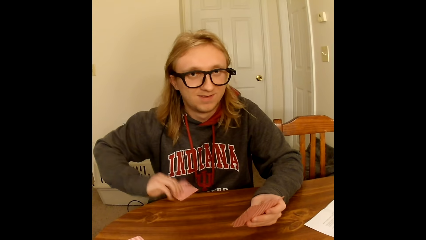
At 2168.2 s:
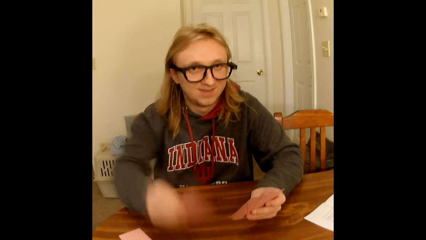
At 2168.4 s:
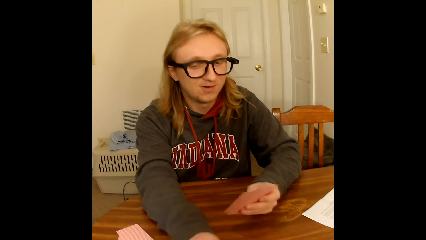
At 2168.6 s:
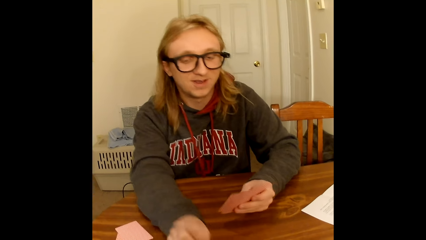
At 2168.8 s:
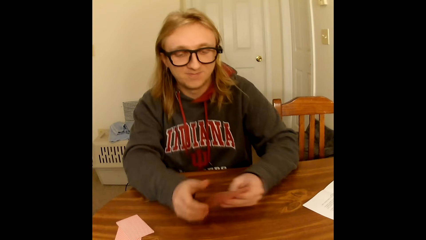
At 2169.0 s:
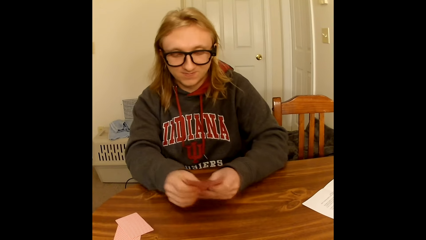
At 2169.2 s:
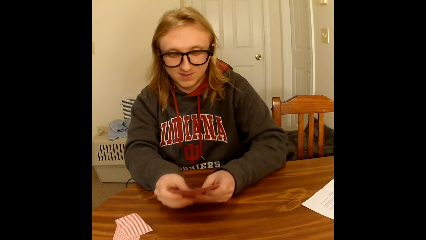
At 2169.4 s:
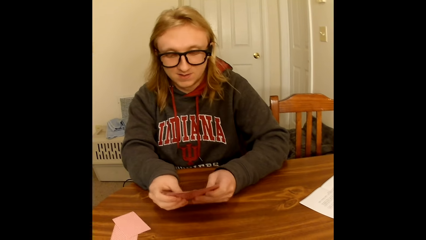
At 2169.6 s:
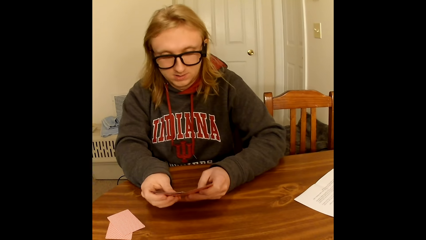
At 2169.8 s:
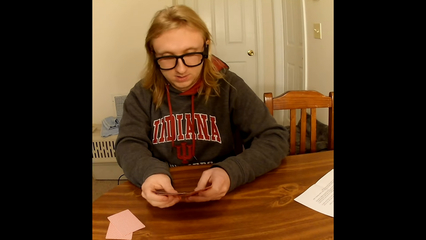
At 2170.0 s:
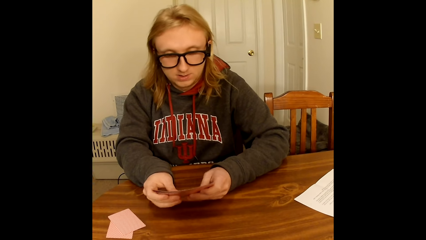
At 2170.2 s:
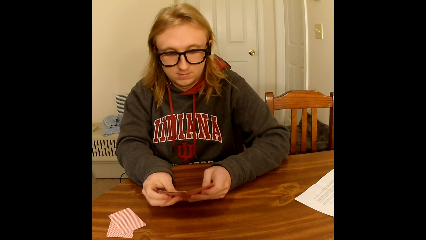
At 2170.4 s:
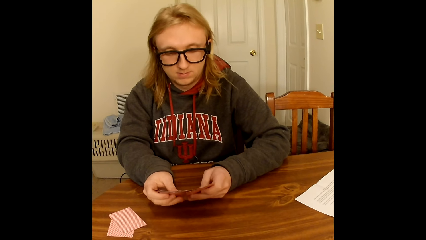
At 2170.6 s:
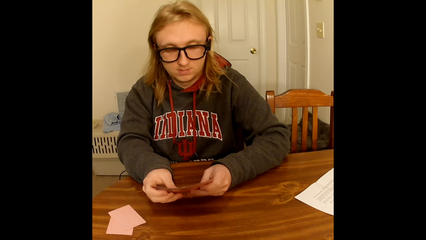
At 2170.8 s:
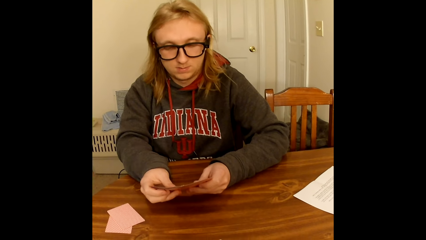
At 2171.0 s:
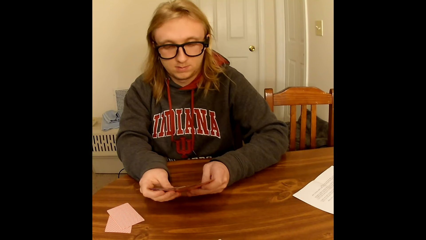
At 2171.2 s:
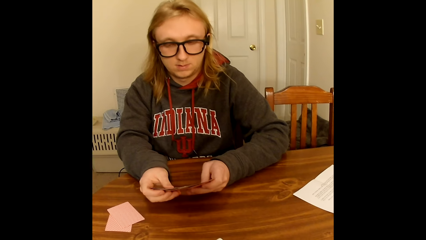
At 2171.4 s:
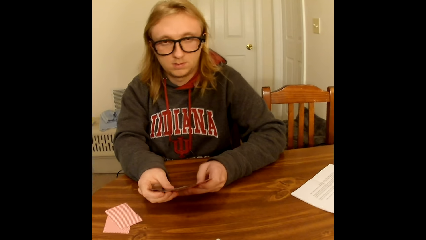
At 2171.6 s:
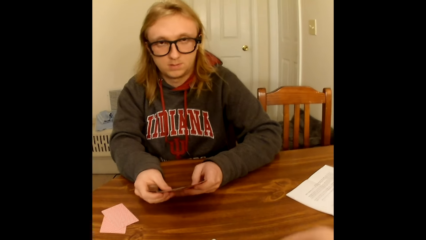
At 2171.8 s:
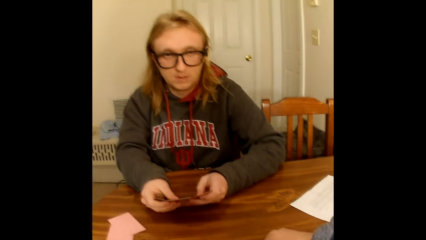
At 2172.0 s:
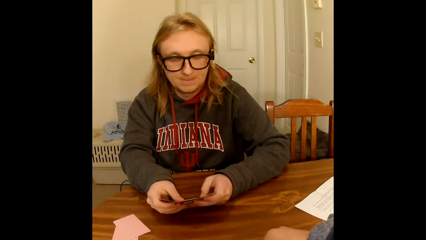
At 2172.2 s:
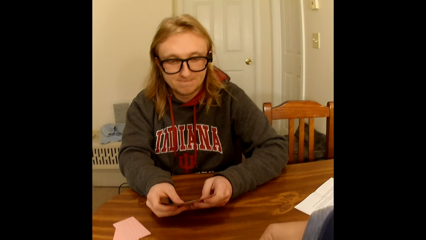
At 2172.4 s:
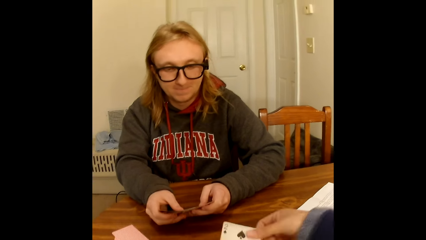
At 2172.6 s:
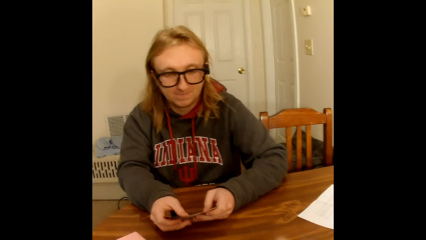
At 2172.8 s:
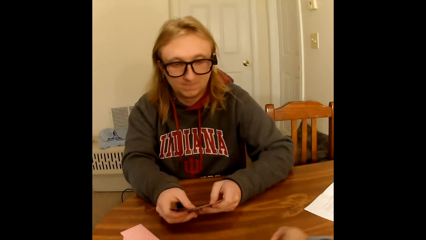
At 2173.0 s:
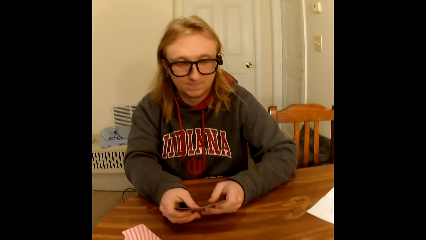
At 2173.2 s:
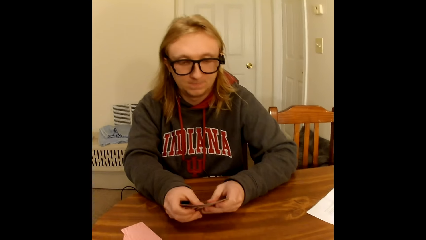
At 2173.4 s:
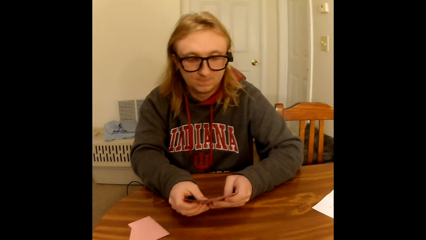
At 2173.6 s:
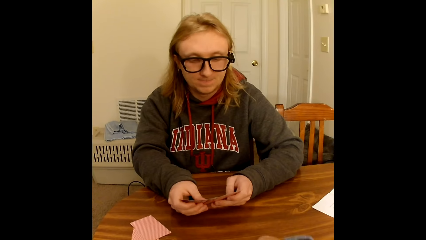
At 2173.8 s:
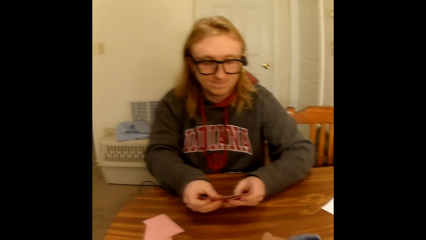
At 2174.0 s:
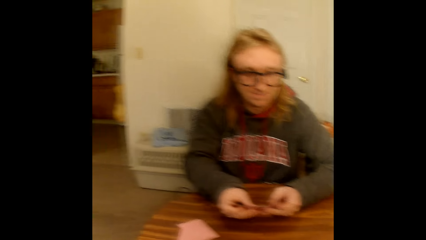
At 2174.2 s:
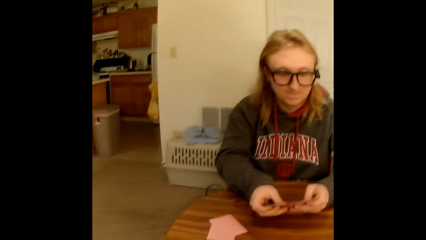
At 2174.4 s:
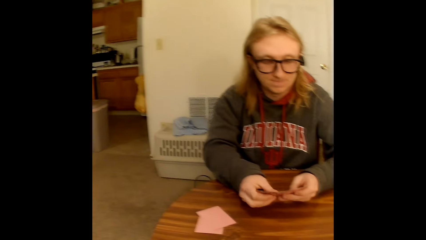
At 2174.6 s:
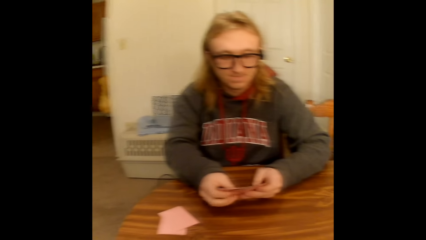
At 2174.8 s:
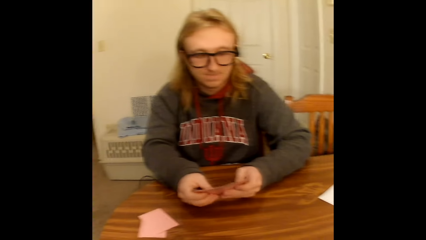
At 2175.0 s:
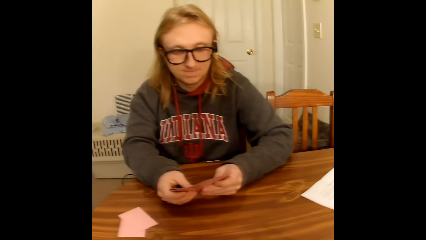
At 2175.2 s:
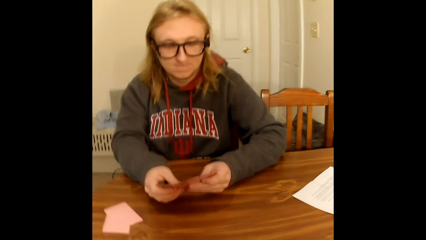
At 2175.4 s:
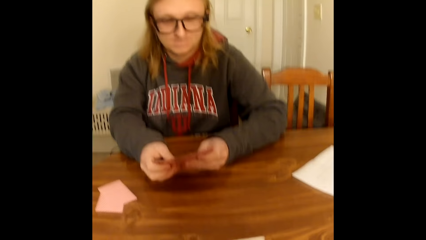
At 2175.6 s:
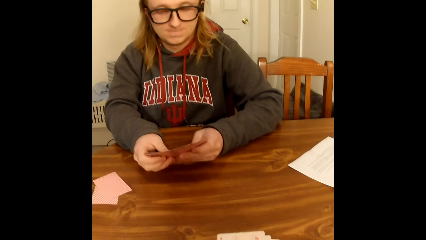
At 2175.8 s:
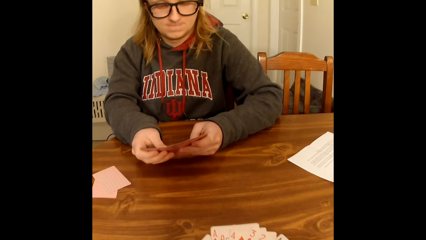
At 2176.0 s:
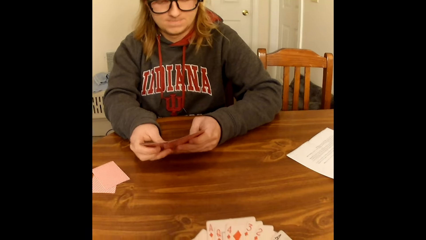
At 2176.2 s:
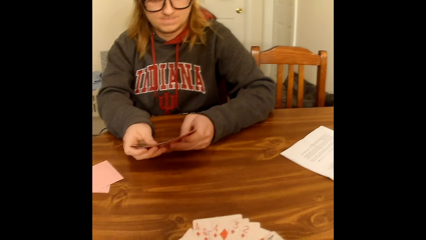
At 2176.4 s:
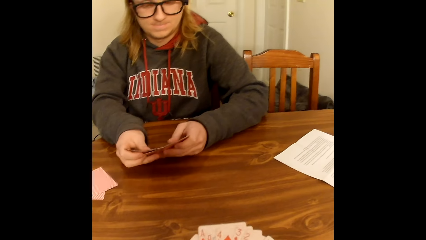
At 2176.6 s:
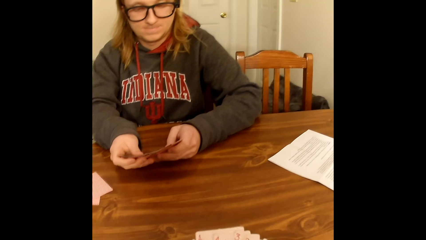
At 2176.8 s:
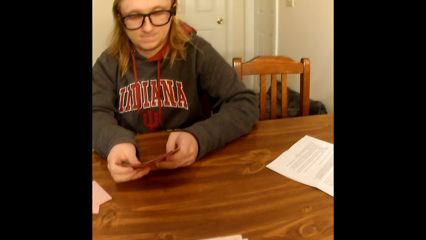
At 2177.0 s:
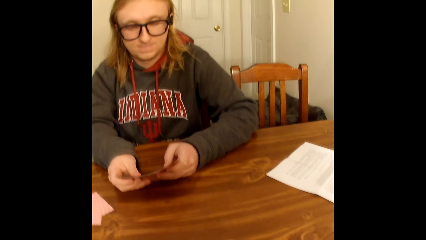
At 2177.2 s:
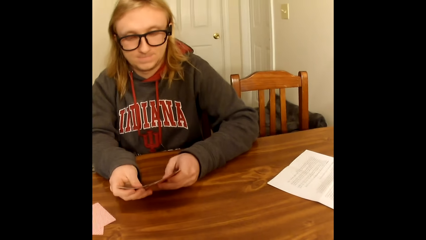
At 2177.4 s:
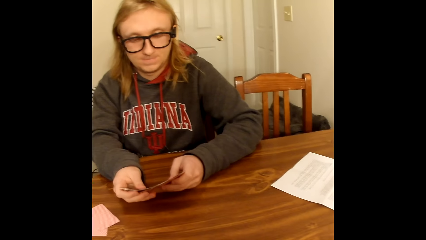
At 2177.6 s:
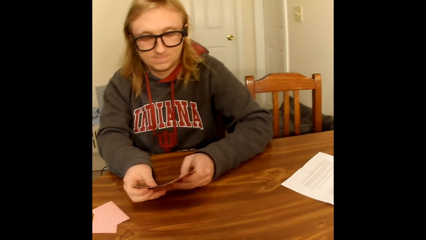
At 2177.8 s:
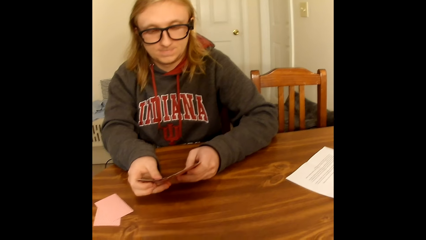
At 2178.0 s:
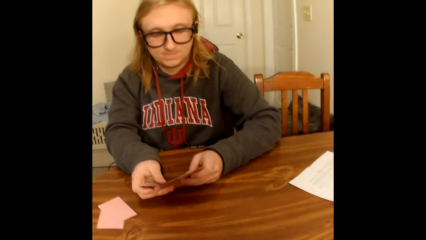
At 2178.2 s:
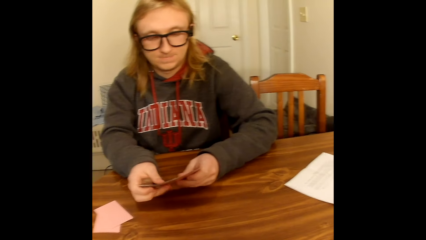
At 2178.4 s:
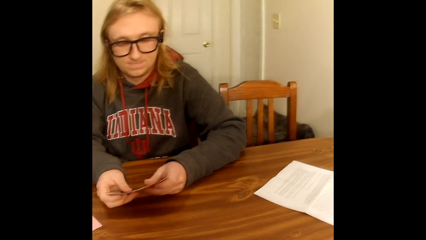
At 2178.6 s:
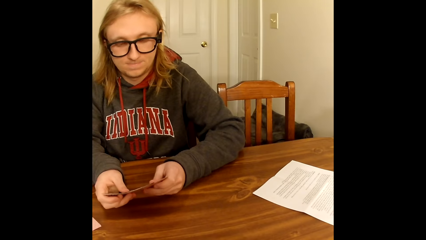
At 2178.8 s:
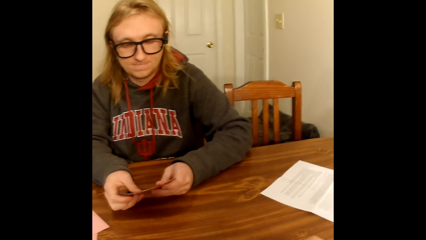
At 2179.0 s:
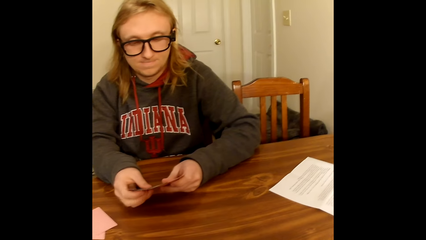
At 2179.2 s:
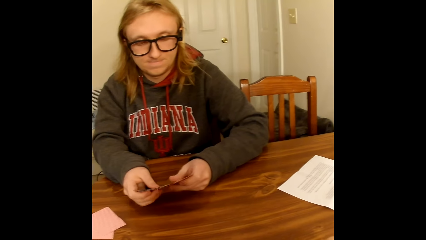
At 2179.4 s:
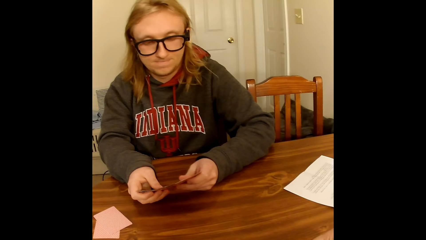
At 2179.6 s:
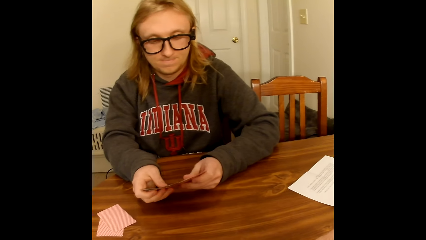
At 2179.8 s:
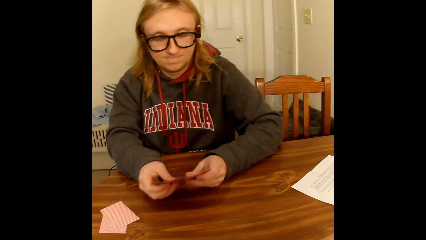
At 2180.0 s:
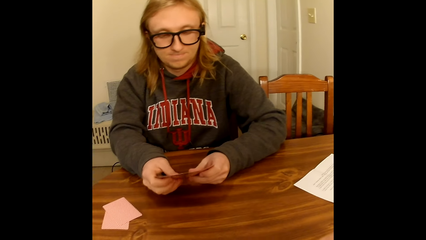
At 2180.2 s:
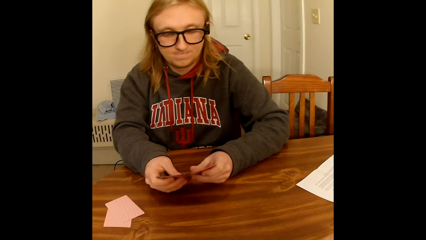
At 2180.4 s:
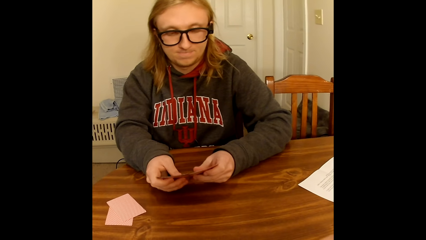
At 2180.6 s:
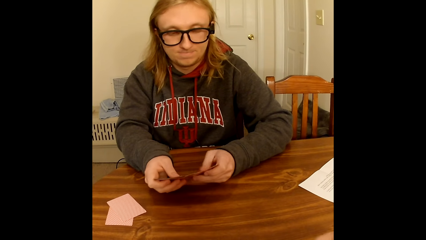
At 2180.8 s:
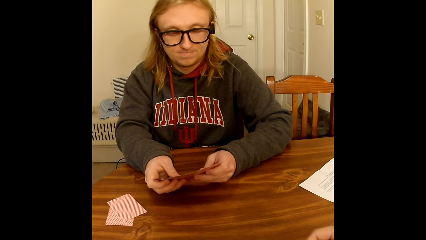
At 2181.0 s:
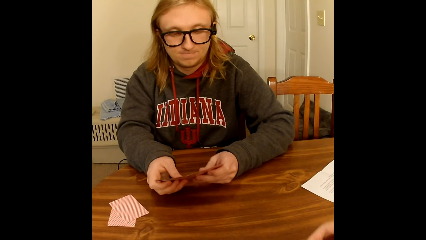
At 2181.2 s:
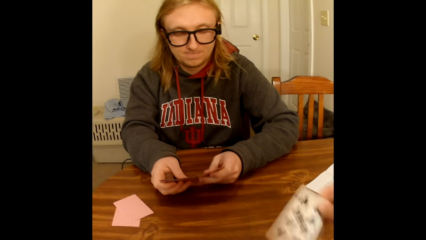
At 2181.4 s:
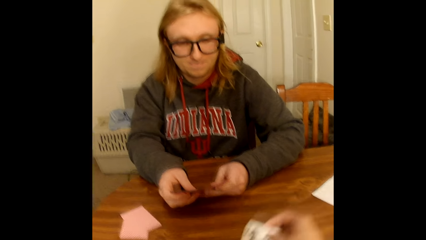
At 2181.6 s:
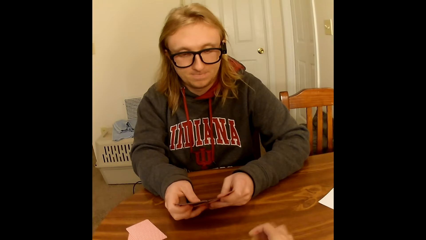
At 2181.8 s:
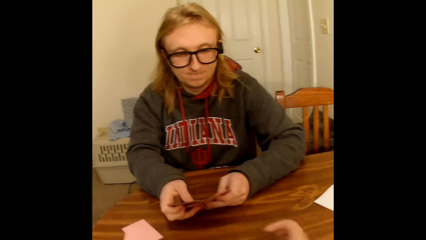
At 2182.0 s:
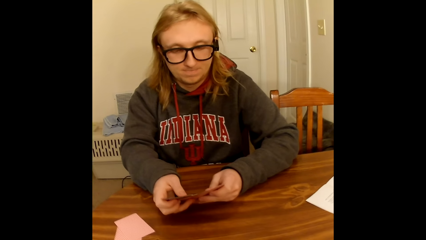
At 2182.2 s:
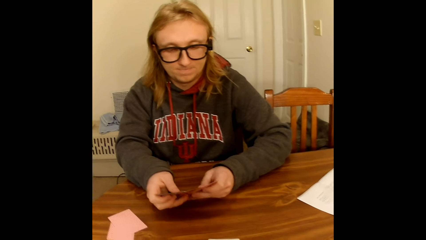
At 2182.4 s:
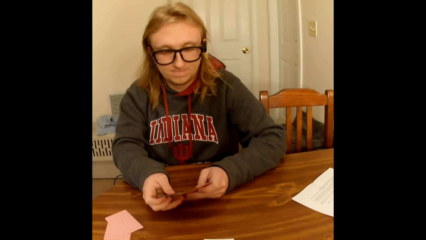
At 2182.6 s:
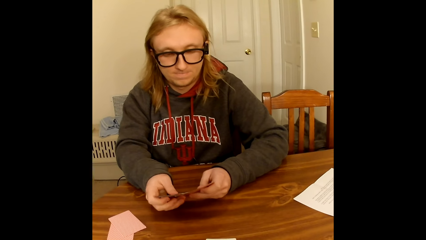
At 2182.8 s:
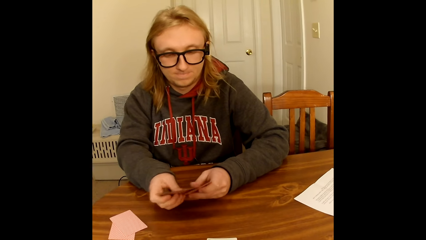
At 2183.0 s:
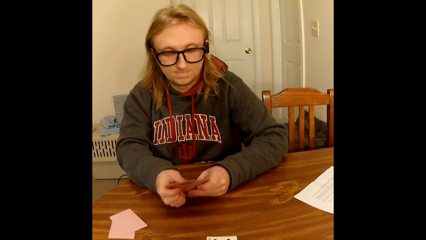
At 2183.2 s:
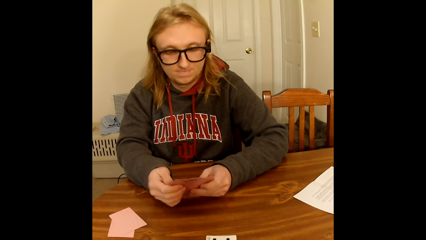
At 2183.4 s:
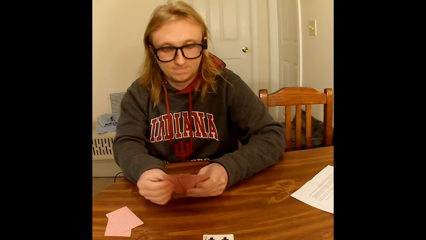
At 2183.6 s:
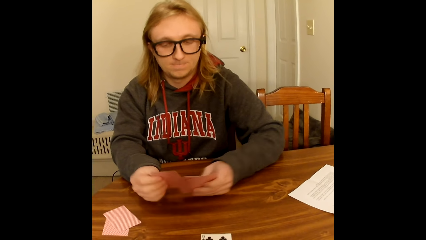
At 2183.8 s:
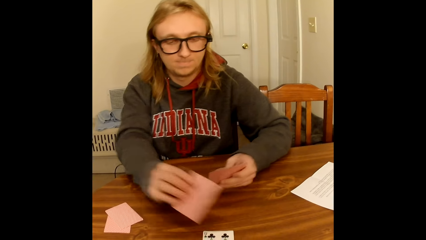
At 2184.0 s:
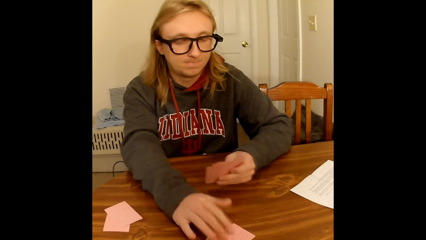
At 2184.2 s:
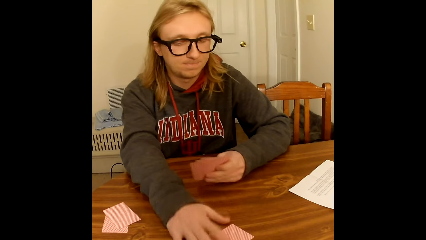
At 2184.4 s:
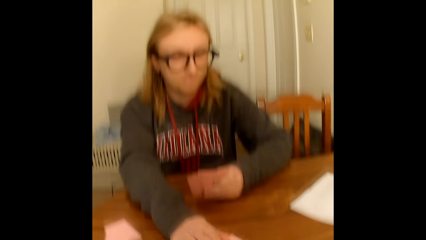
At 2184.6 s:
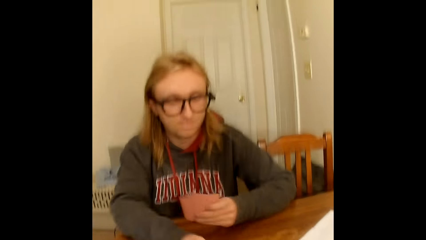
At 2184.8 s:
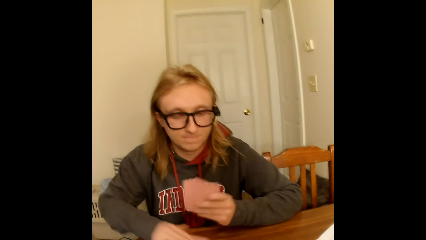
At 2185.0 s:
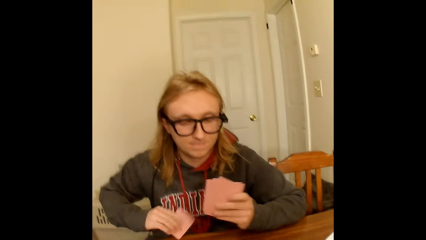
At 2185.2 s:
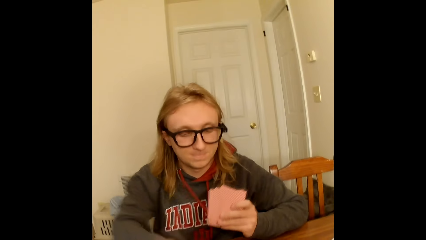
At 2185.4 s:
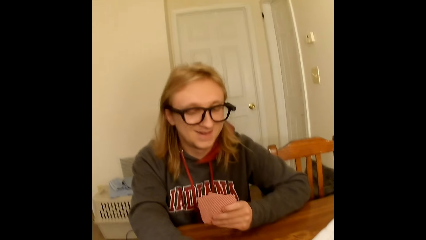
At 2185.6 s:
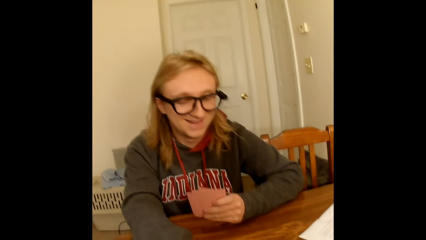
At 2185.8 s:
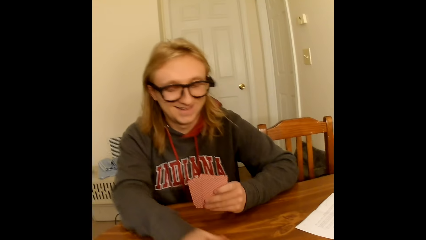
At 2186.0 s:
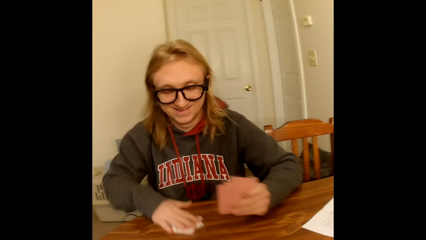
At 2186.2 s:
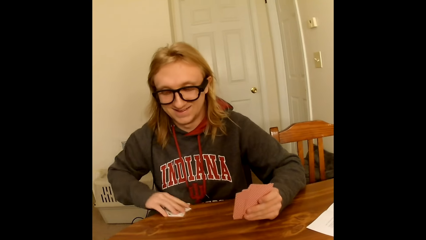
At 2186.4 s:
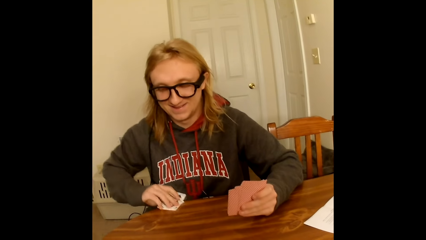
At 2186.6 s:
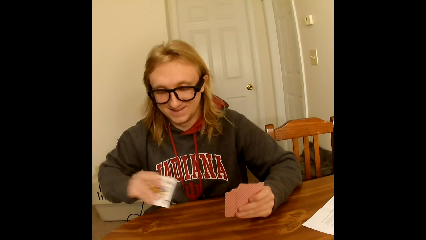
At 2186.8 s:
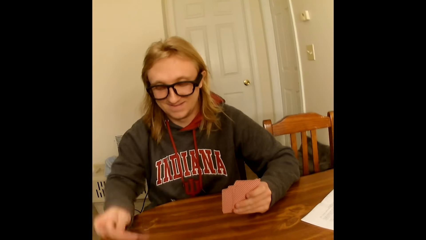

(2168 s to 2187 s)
A man moves the card on the table. He places the playing card in his right hand face up on the table. He holds the playing cards face up to him with both hands. He spreads the playing cards in his hands with both hands. He arranges the cards. The camera wearer places a playing card face up on the table with her right hand. She plays the card. She holds playing cards face up to her with both hands. She looks through the cards in hand. She places a playing card face up on the table with her right hand. She holds playing cards face up to her with both hands. The man picks a playing card from the playing cards in his hands with his right hand. He places the playing card in his right hand face down on the table. He takes a face down playing card from the table with his right hand. He places the playing card face up on the table with his right hand. He pulls the card on the table. He takes two face up playing cards from the table with his right hand.
